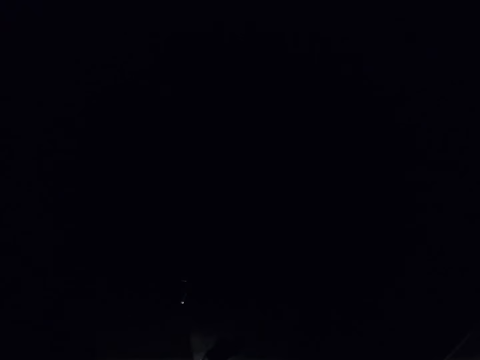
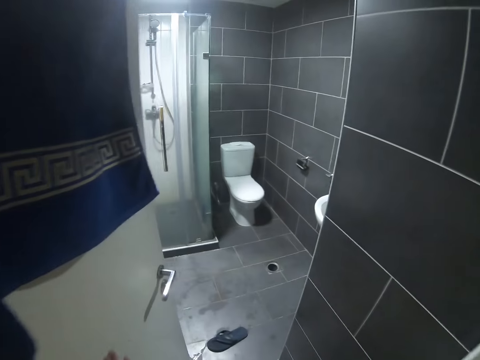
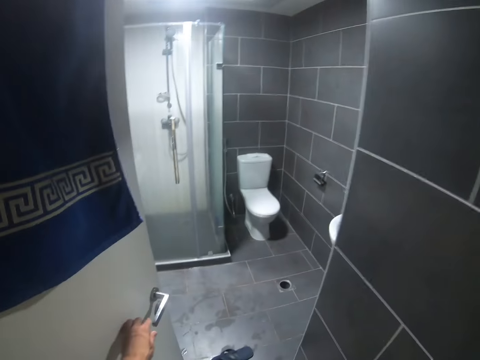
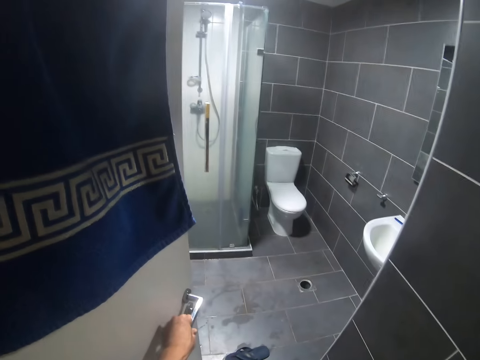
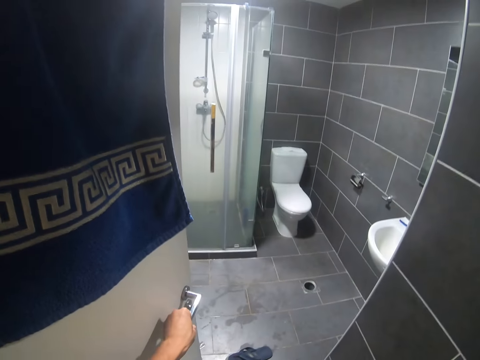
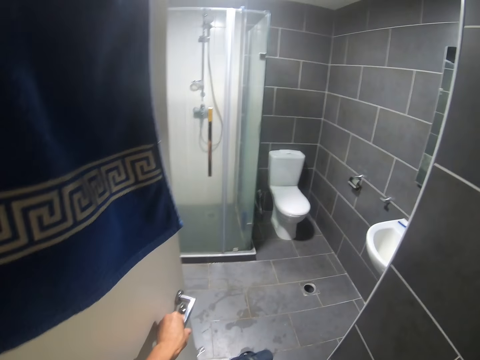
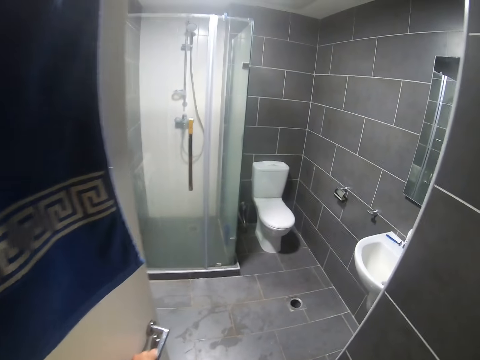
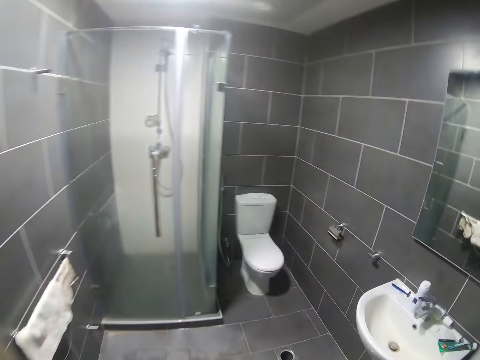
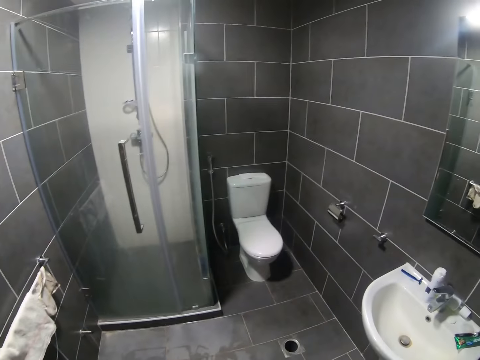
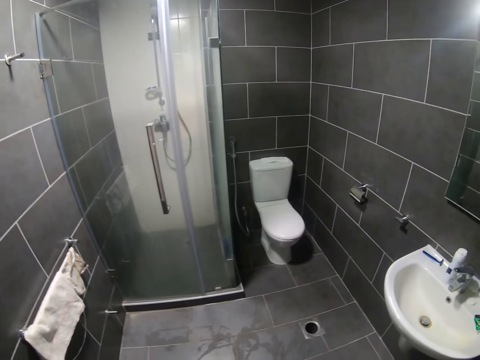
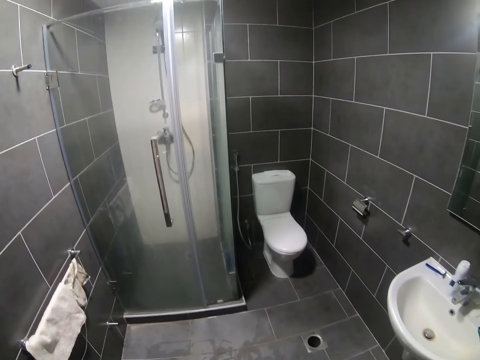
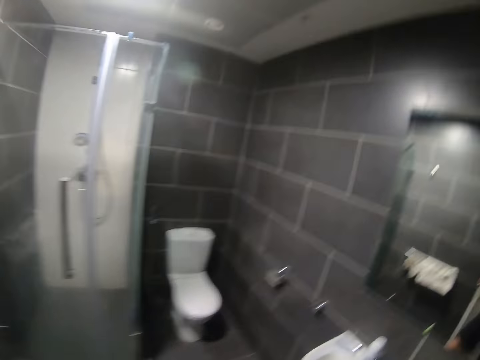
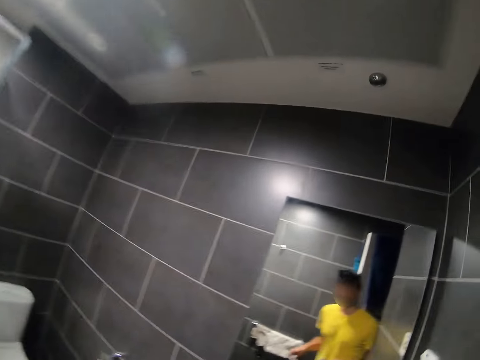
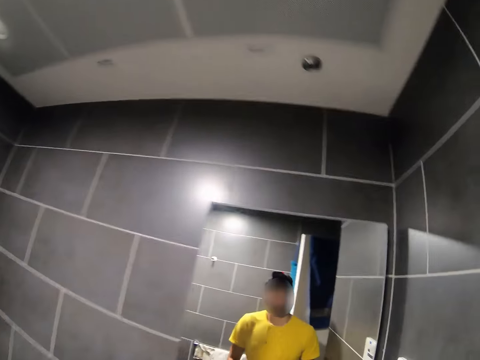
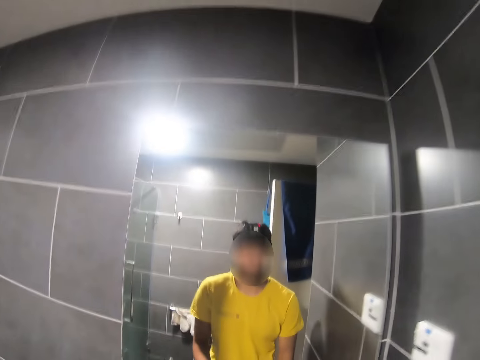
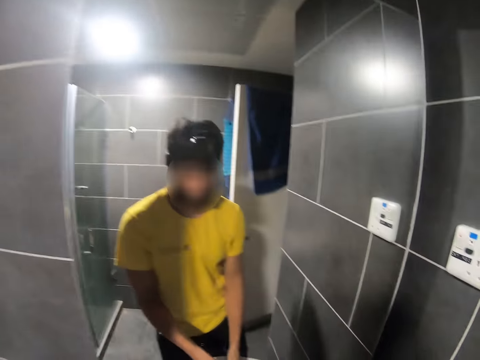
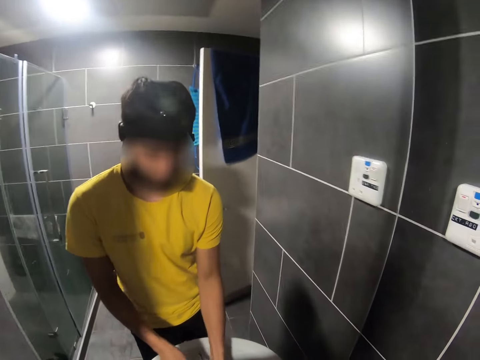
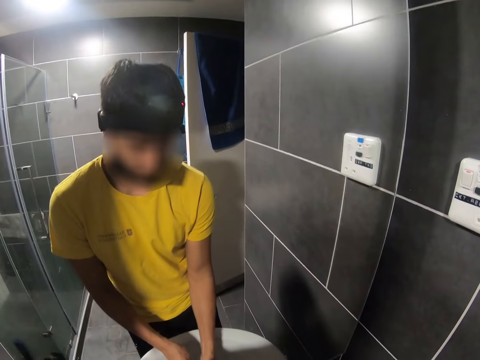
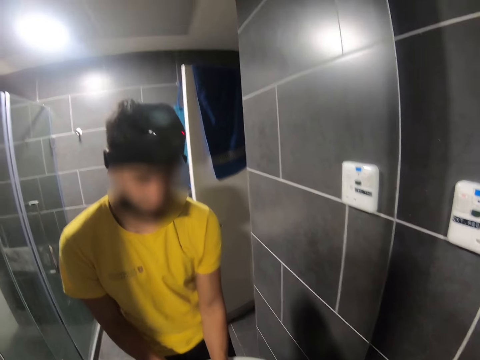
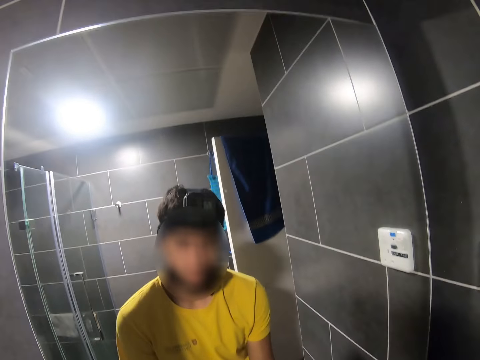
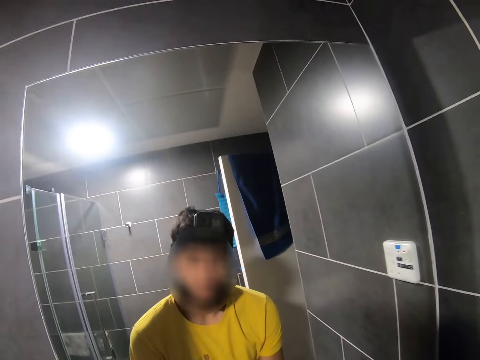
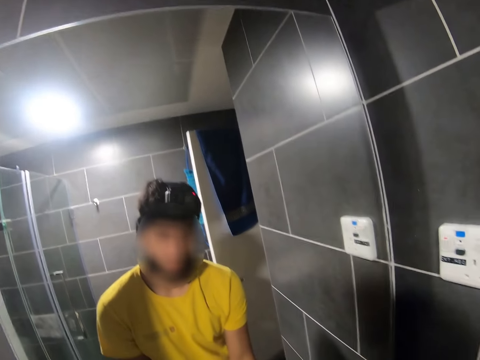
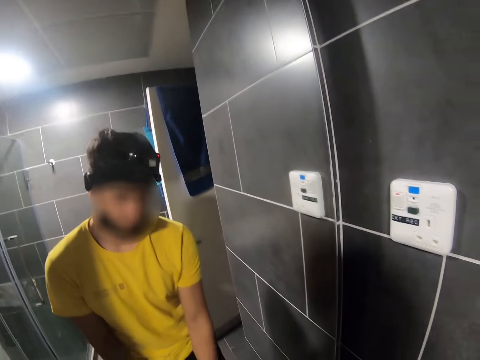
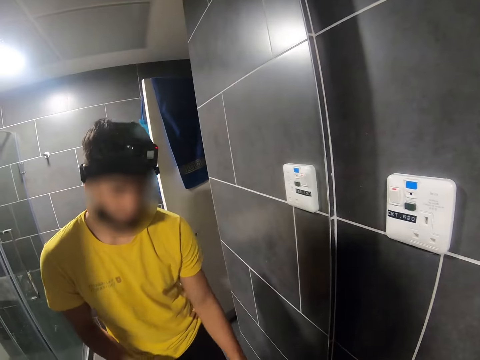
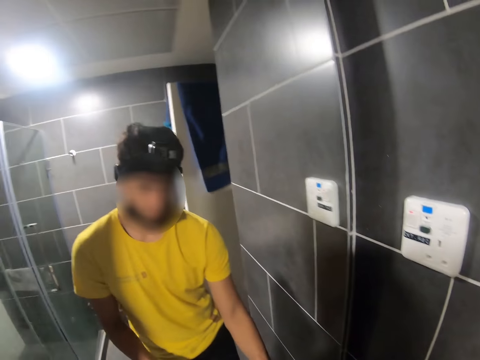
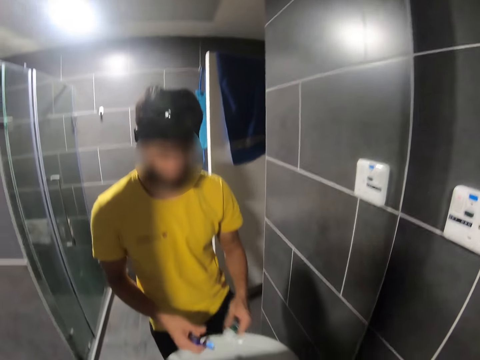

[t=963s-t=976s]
The camera wearer looks at the washroom. They walk towards the sink. They enter the bathroom. They look at the mirror.

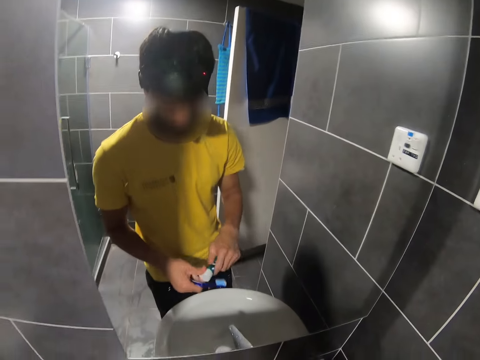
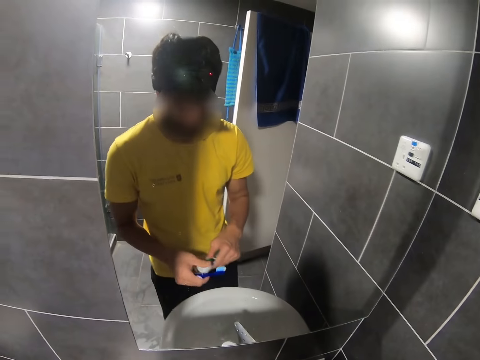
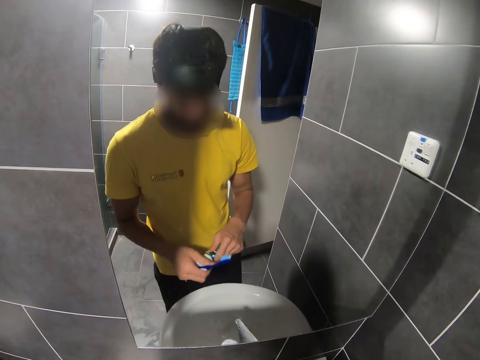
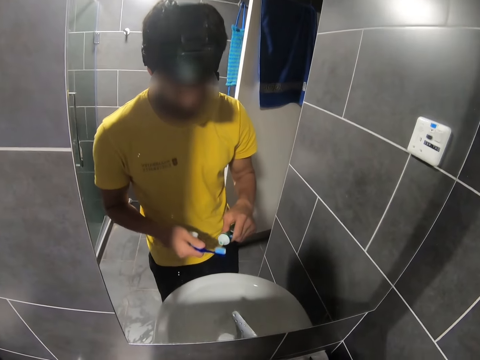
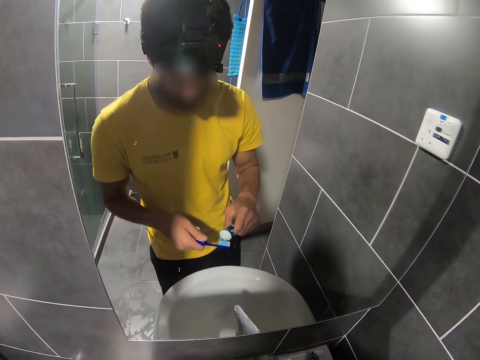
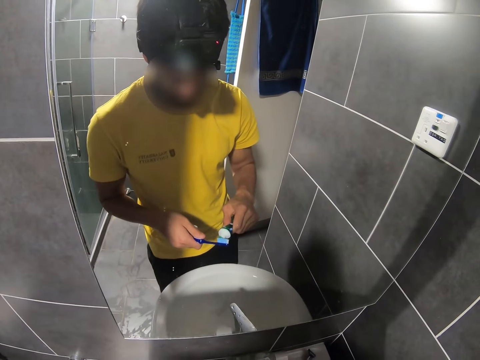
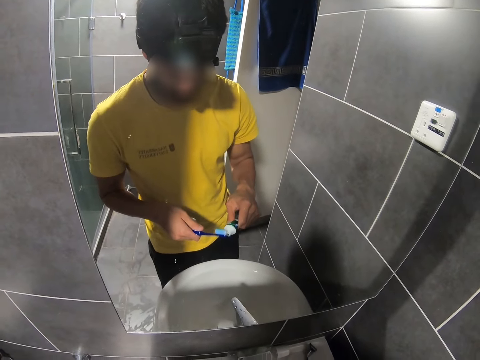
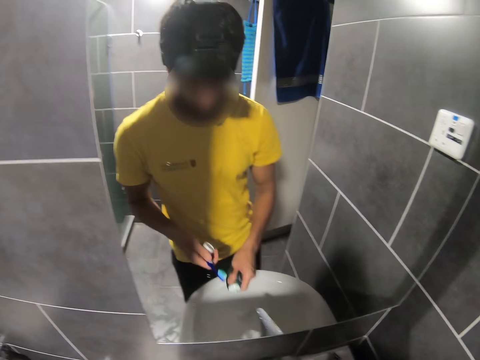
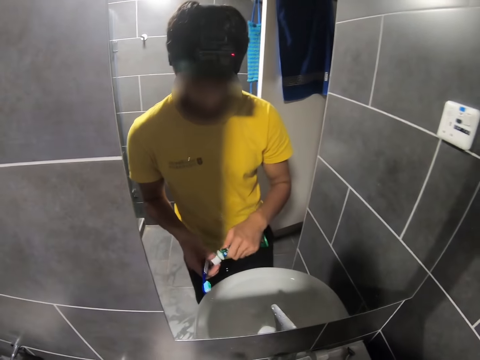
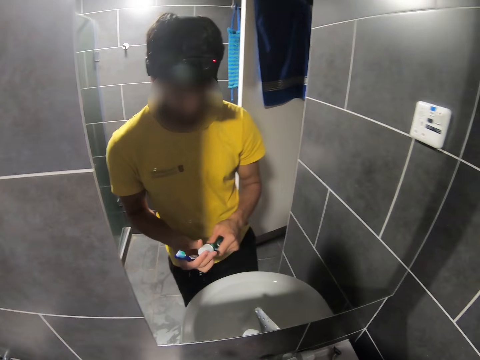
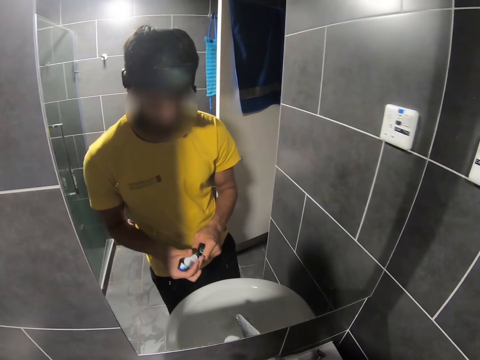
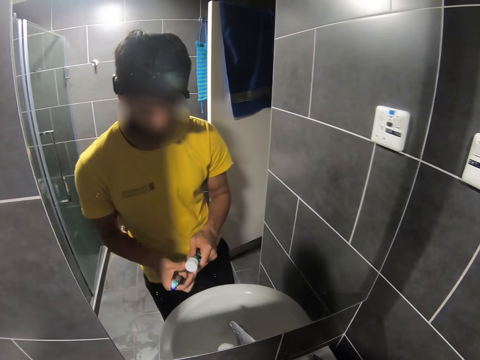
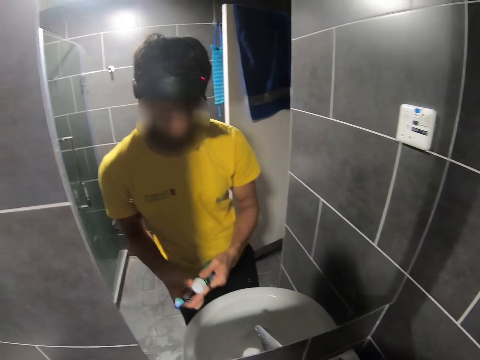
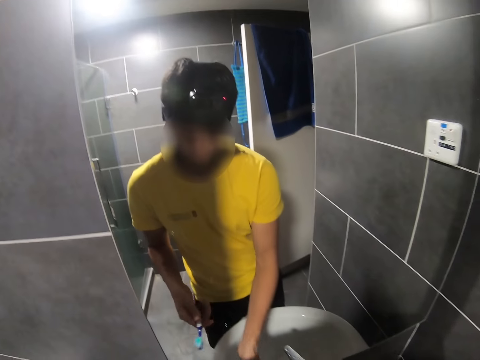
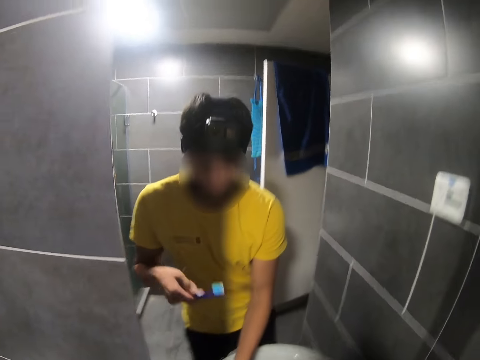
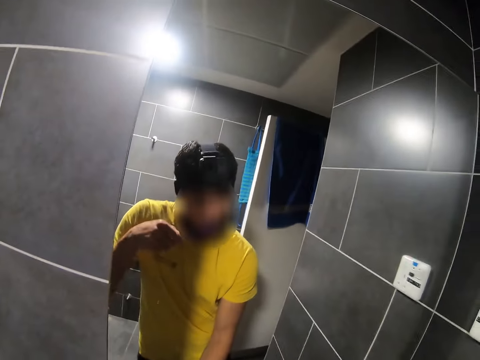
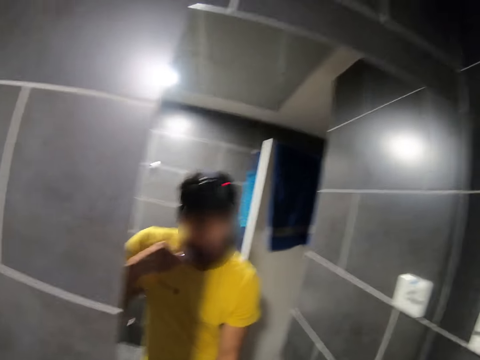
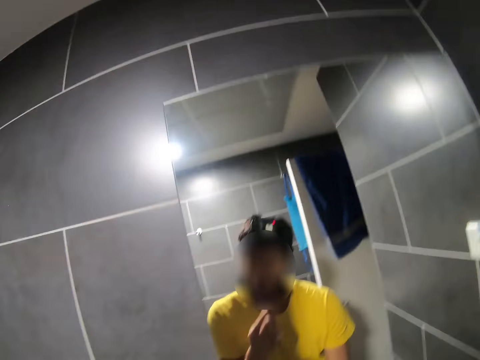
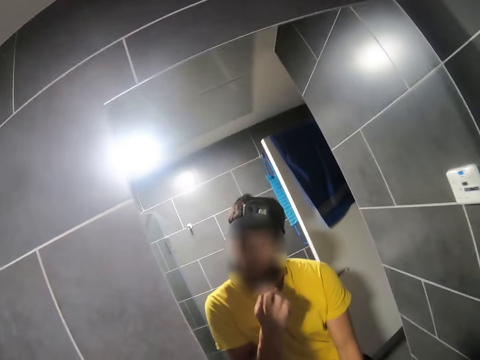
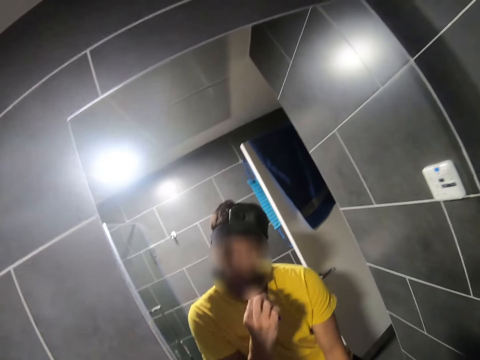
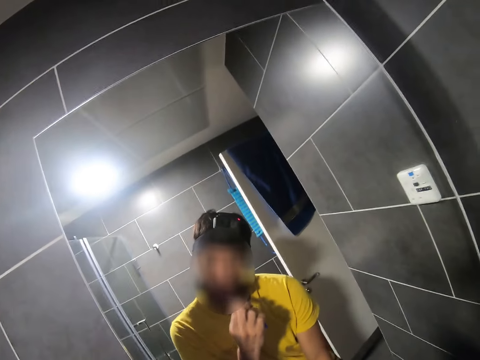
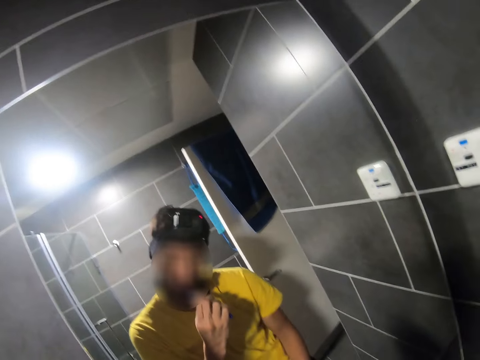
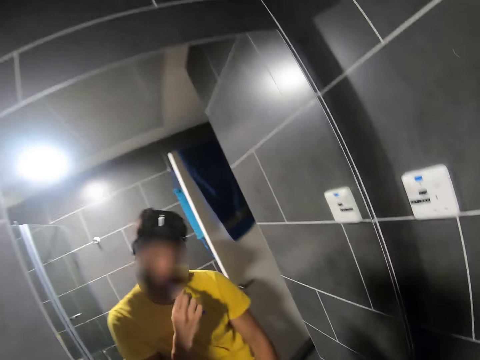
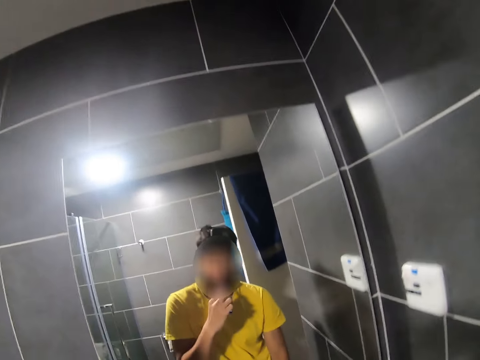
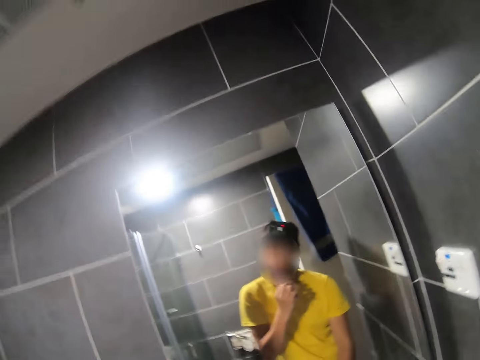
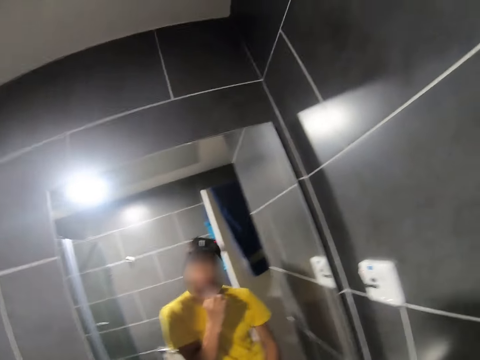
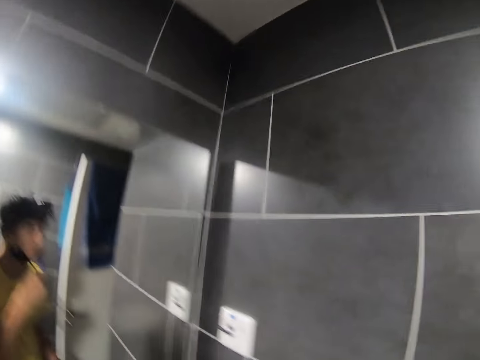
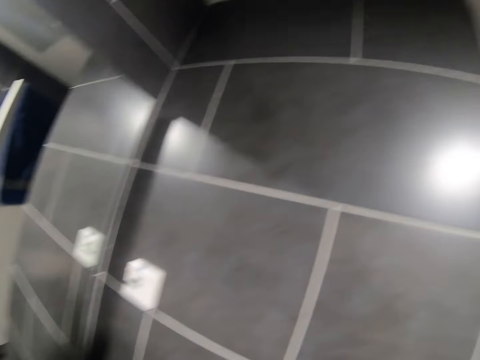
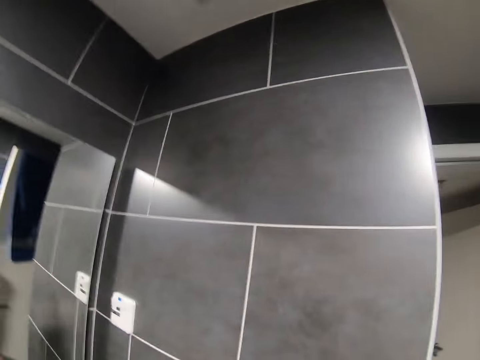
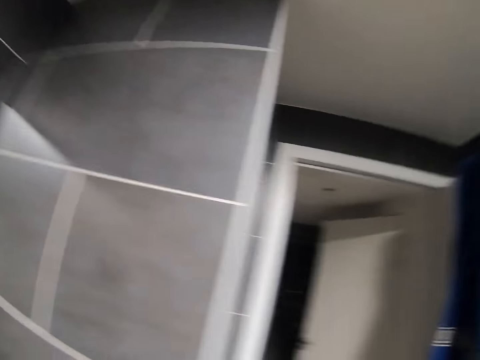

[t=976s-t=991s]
The camera wearer opens the toothpaste. They put the toothpaste on the toothbrush. They close the toothpaste. They place the toothpaste on the sink surface. They brush the teeth with the brush.
